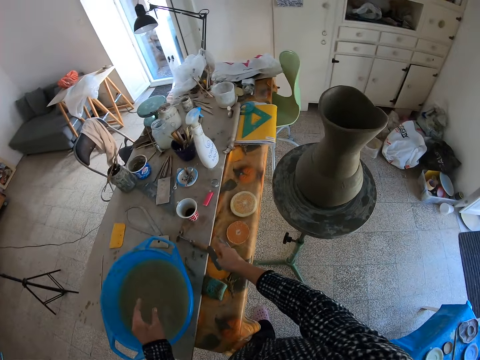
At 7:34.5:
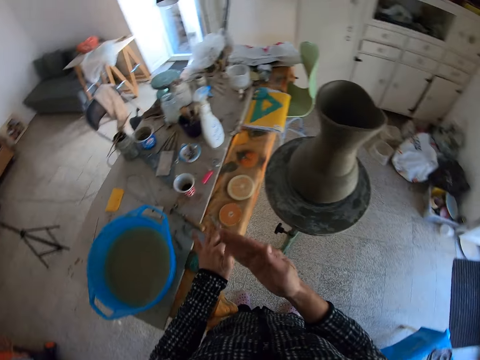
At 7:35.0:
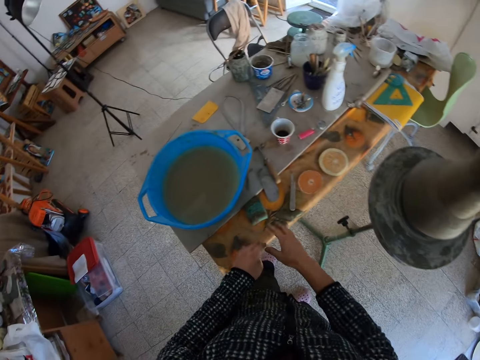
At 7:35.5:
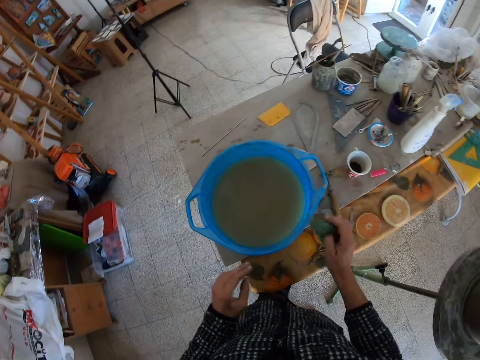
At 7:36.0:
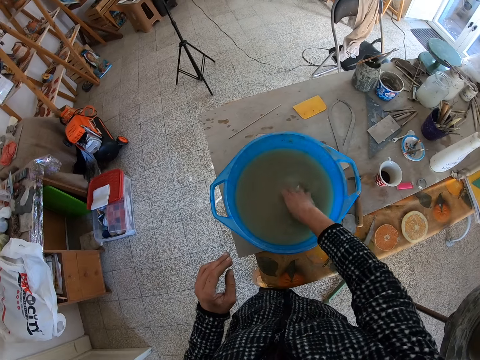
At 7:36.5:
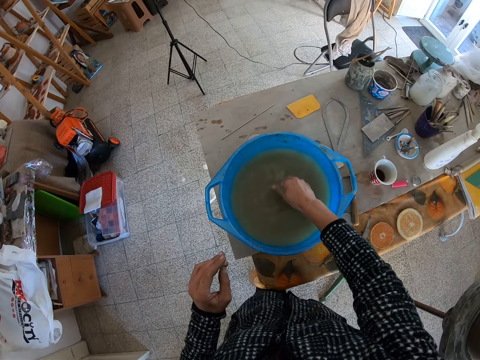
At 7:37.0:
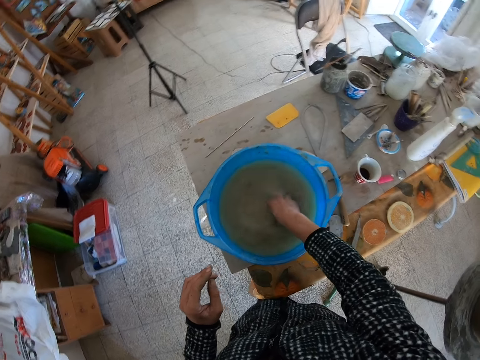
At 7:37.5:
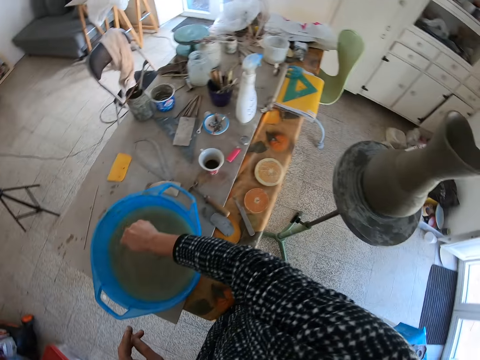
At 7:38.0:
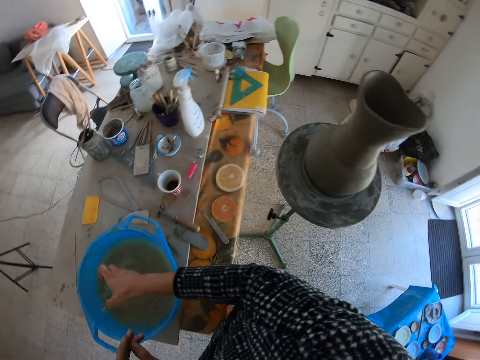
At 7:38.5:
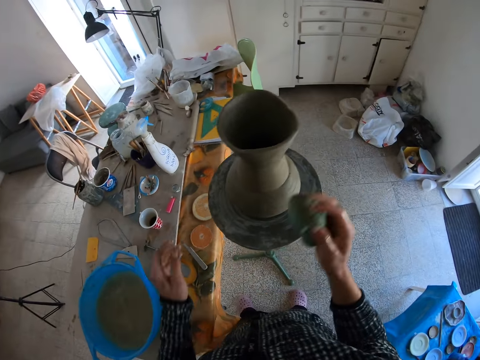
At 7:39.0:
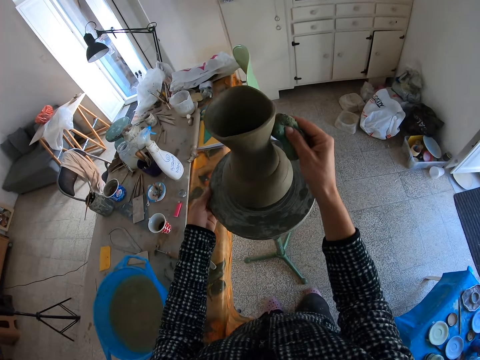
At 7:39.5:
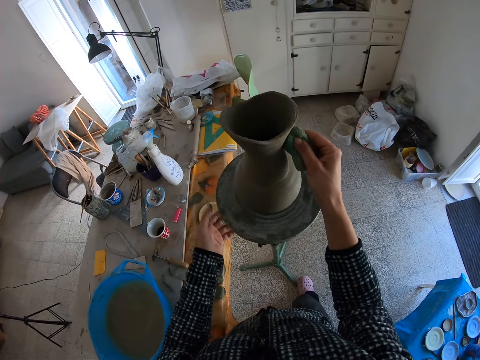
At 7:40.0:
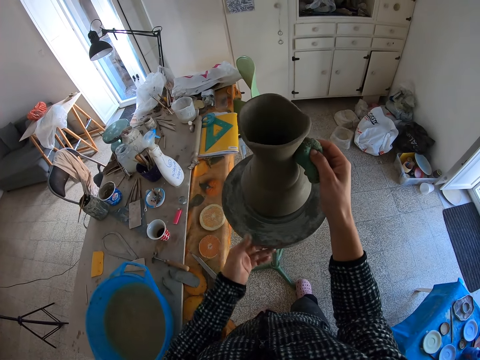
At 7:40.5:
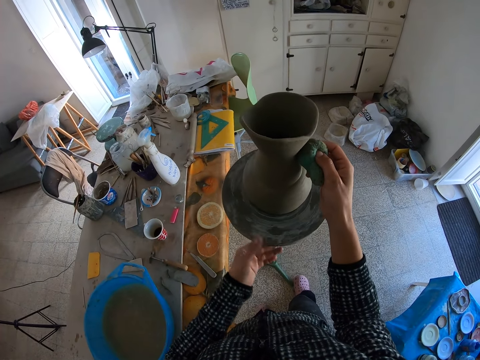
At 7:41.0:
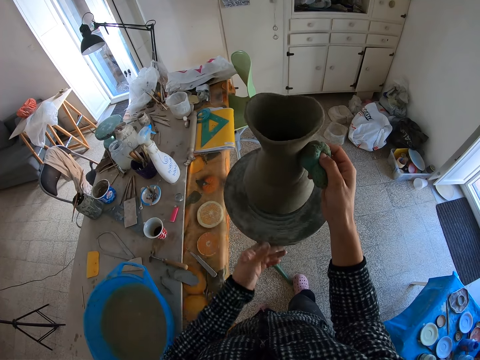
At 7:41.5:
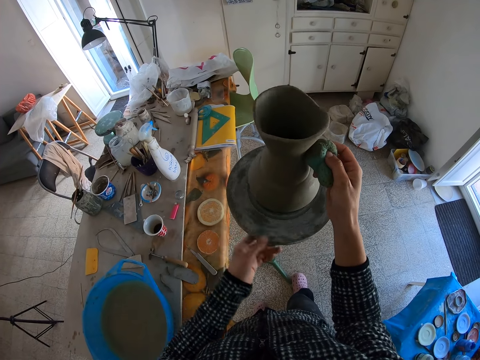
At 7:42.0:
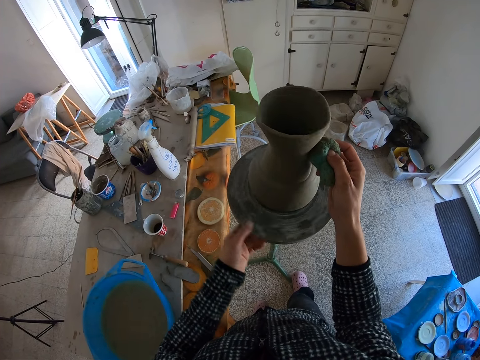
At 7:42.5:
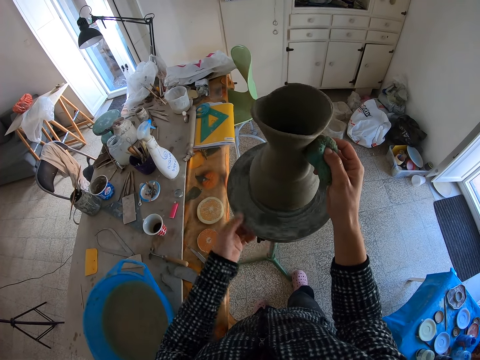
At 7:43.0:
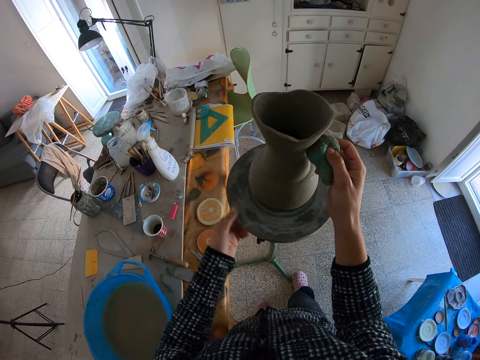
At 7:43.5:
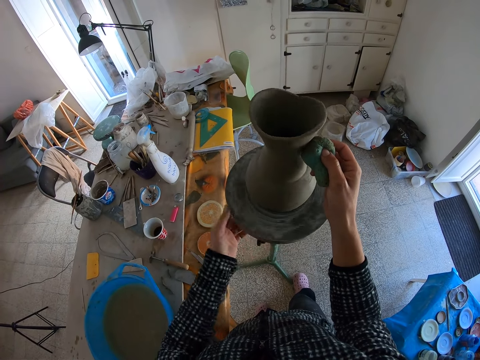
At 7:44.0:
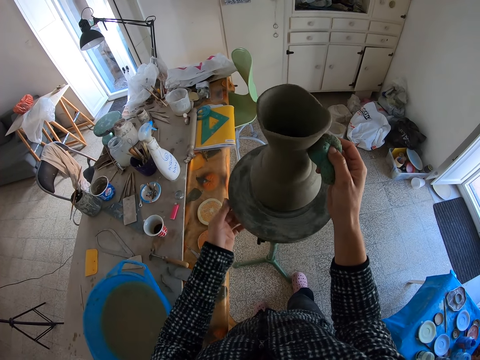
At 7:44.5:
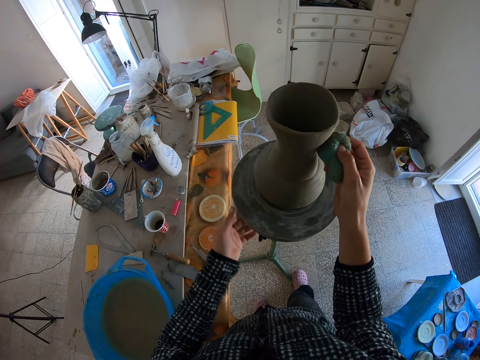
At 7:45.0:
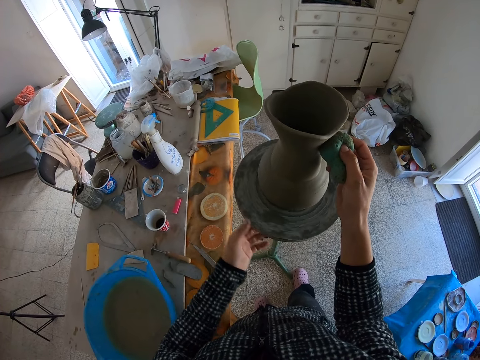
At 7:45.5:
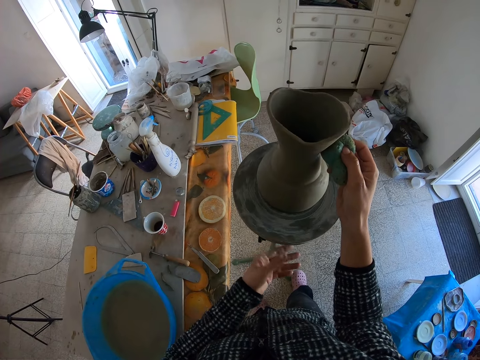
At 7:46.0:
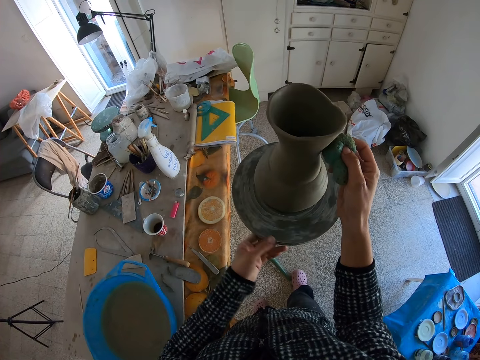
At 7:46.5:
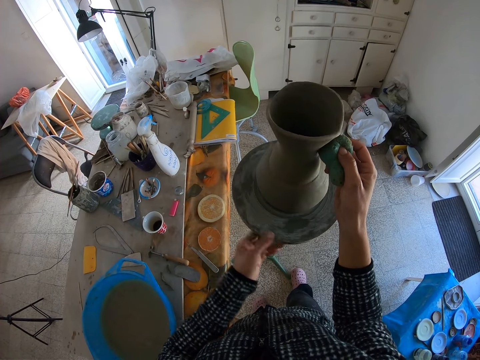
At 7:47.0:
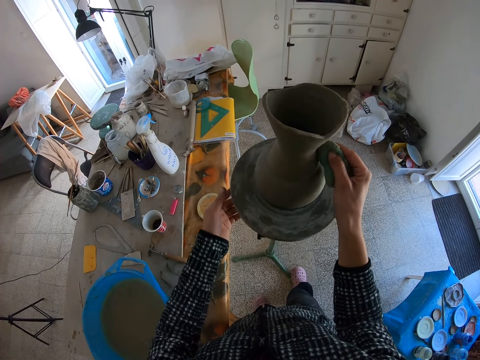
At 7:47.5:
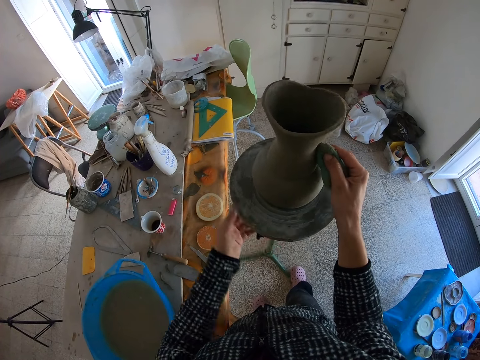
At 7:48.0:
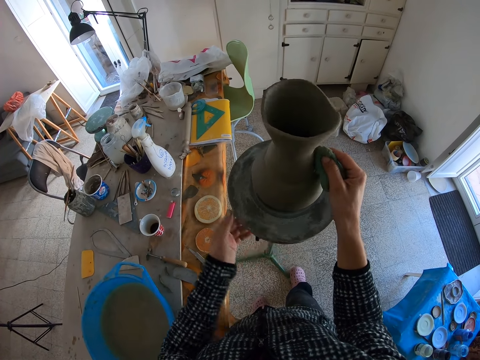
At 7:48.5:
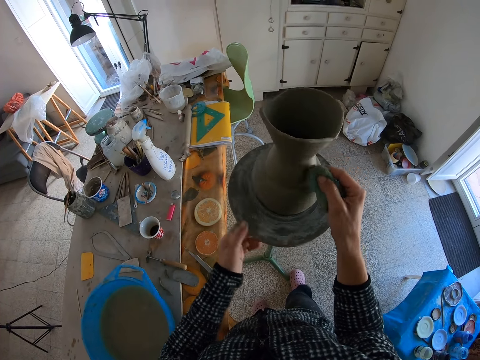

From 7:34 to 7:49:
The camera wearer drops the steel scraper on the worktable with her right hand. She wipes her hands. She picks up a foam or sponge on the worktable with her right hand. She dips the foam in her right hand into the water in the bowl on the worktable. She squeezes the sponge. She turns the turntable with her left hand and shapes the clay vase with the foam in her right hand. She wipes excess clay with the sponge.

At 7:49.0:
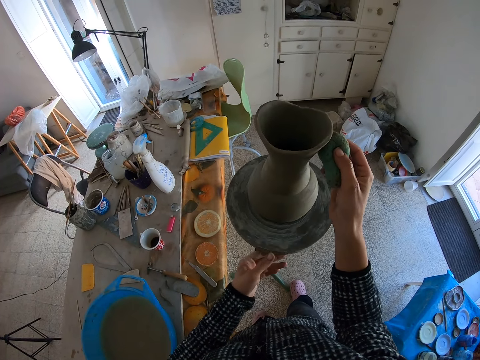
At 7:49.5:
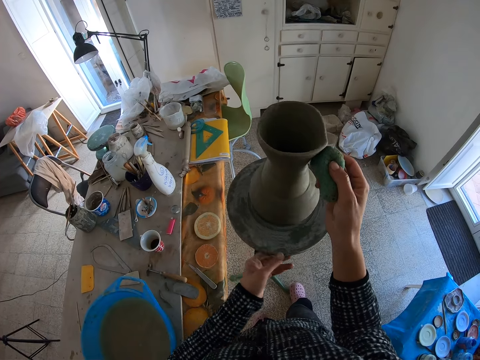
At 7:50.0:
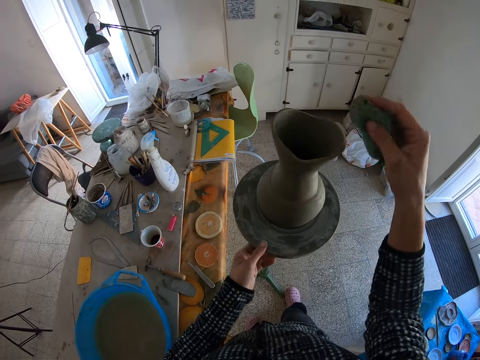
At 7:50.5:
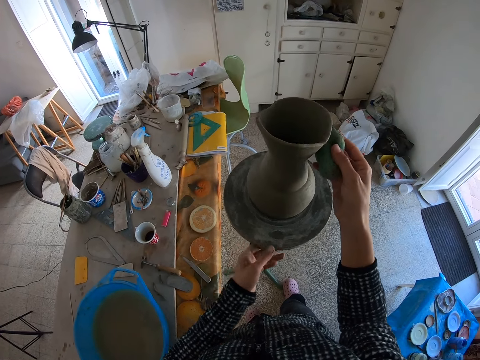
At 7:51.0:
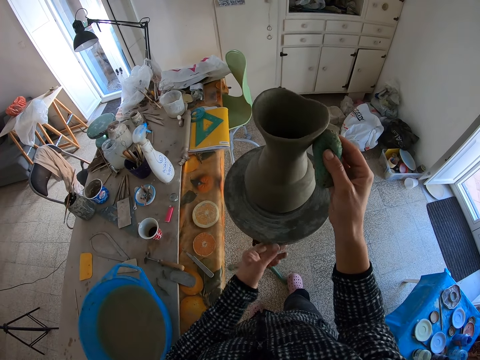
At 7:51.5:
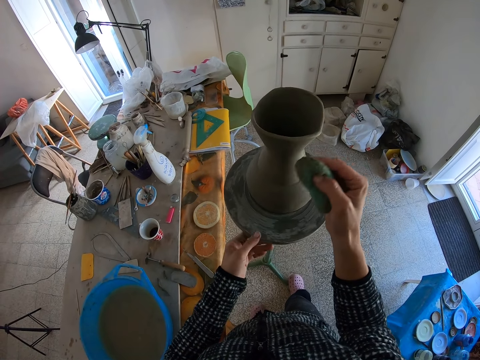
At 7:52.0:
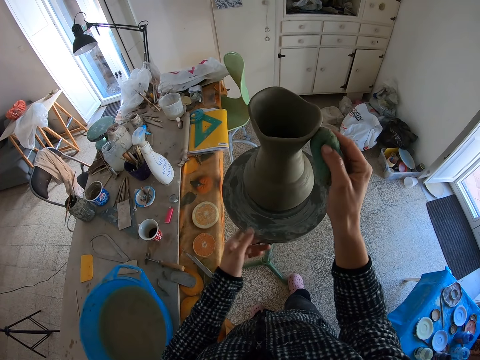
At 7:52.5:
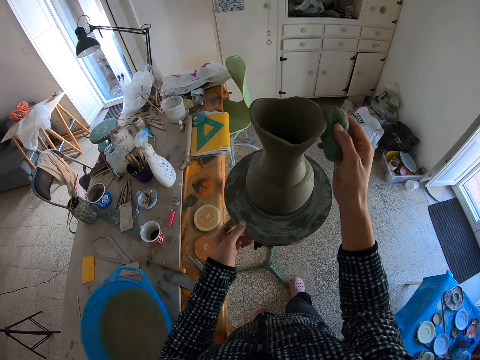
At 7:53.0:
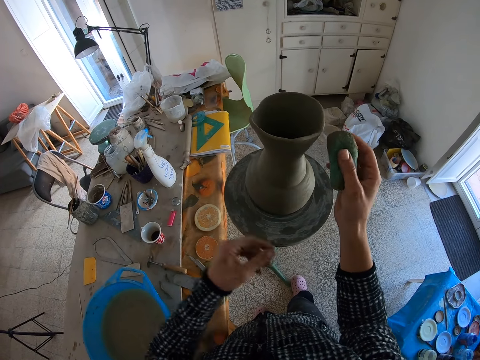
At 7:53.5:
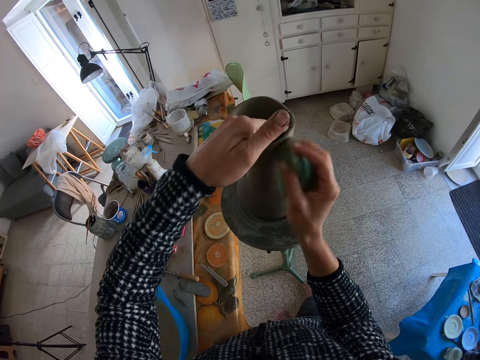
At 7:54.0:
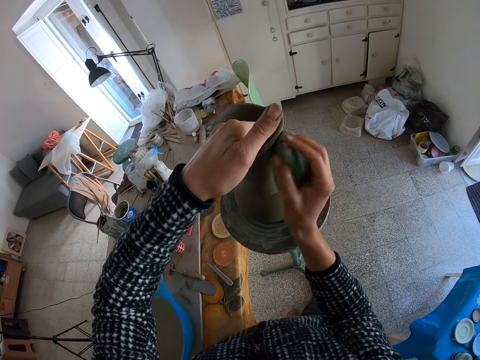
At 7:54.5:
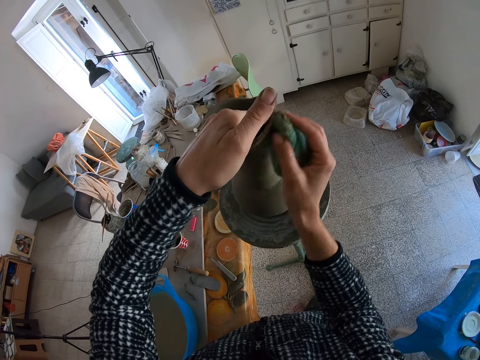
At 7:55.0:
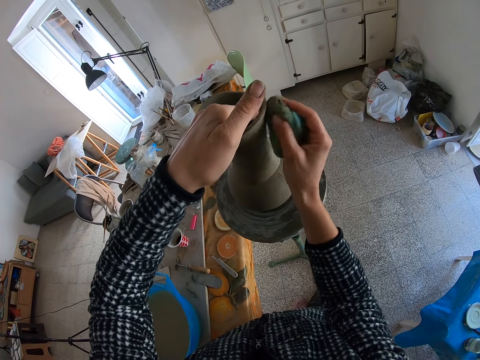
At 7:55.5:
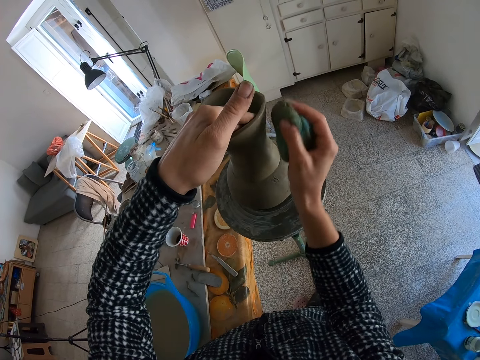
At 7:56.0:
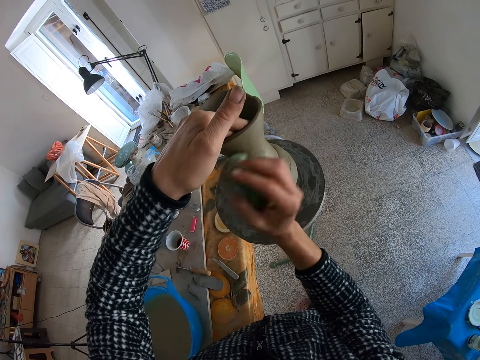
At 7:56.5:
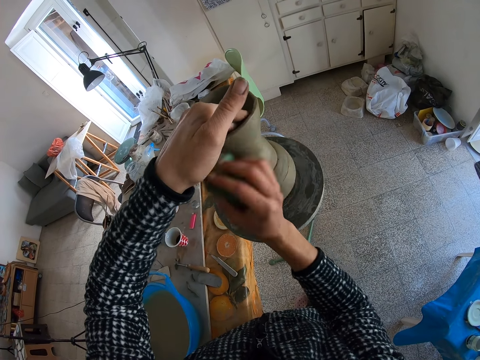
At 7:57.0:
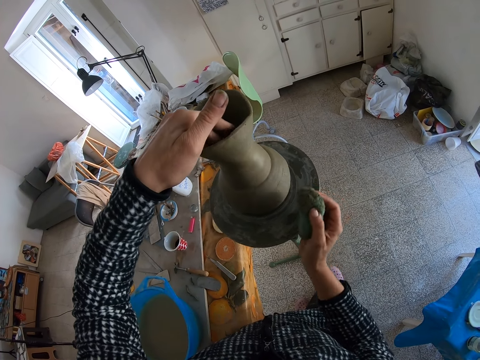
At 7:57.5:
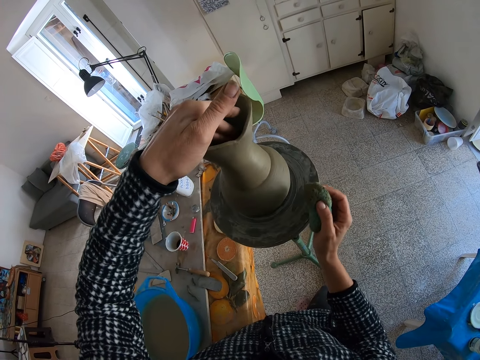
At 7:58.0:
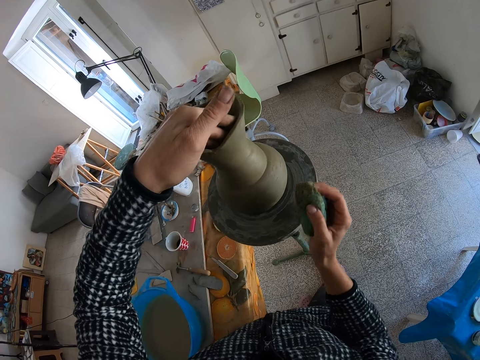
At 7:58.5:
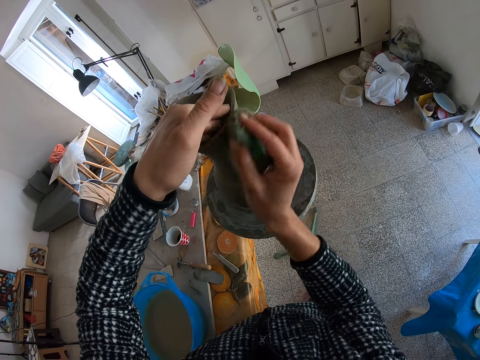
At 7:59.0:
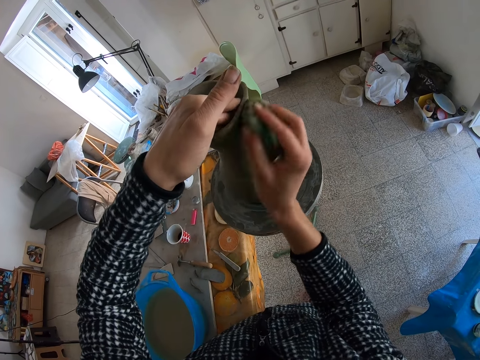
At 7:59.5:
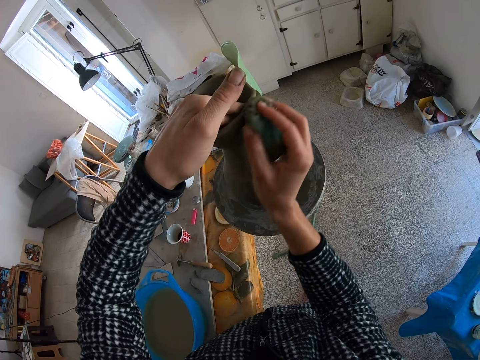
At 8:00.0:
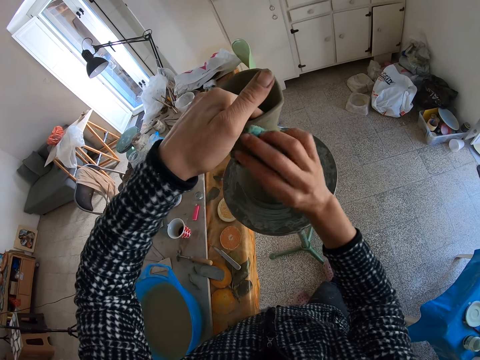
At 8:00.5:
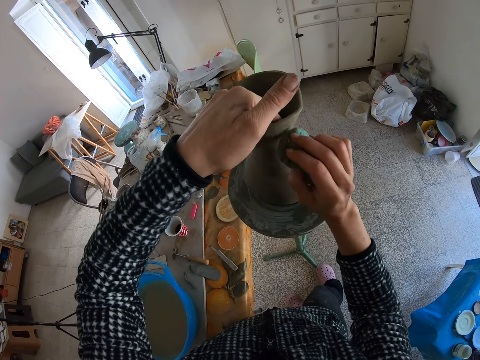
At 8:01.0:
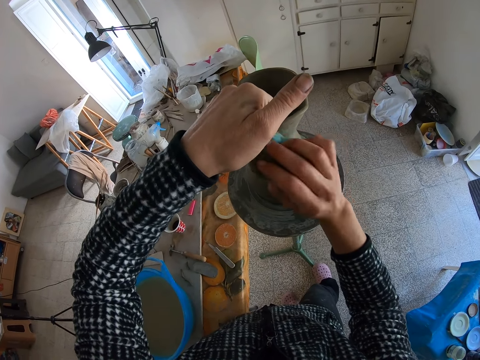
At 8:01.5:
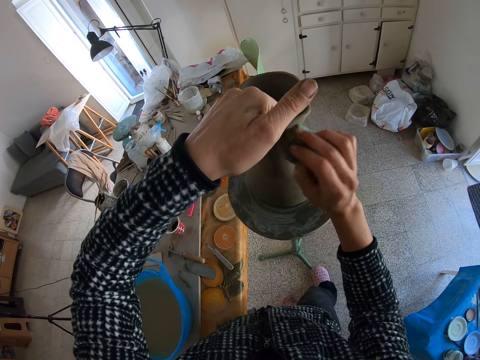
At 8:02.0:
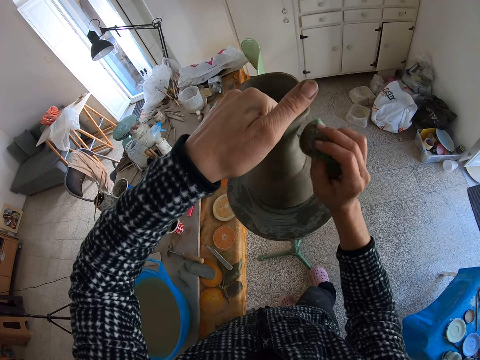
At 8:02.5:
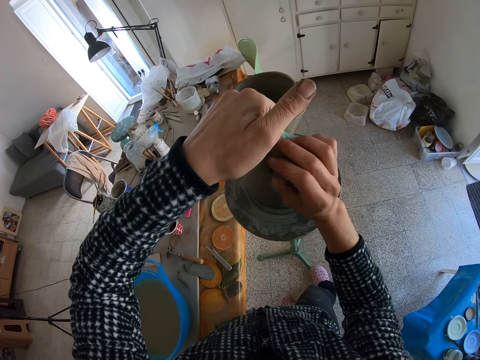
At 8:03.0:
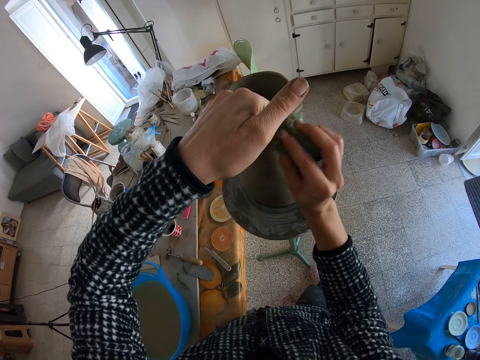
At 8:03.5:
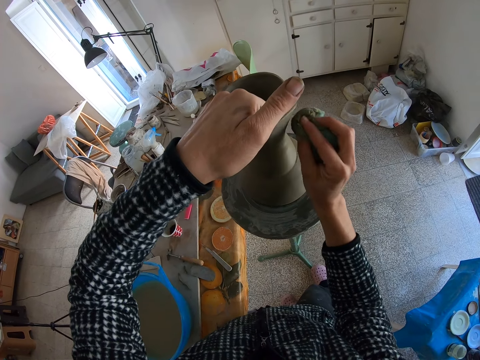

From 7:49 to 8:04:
The camera wearer shapes the clay vase with the foam in her right hand. She holds the clay vase on the turntable with her left hand. She puts her hand in the vase. She wipes excess clay with the sponge. She turns the turntable with her right hand. She shapes the clay vase with her left hand together with the foam in her right hand.
